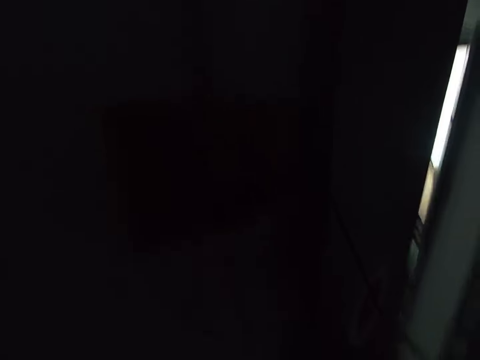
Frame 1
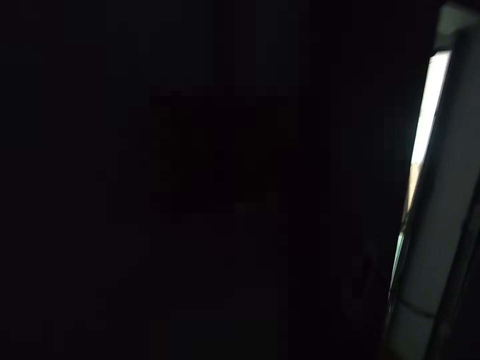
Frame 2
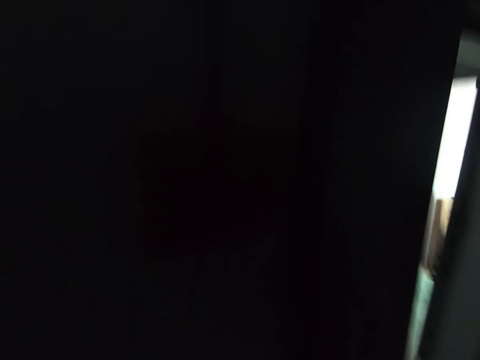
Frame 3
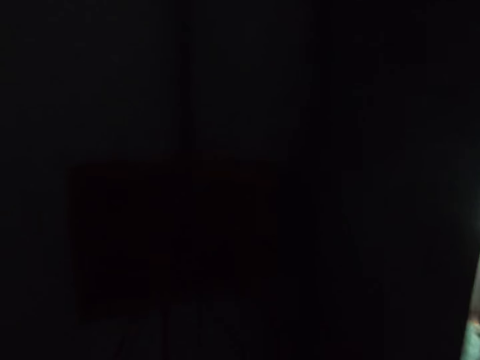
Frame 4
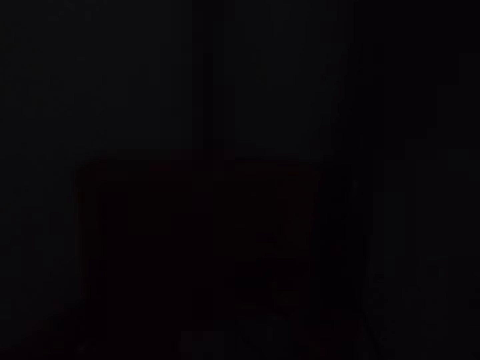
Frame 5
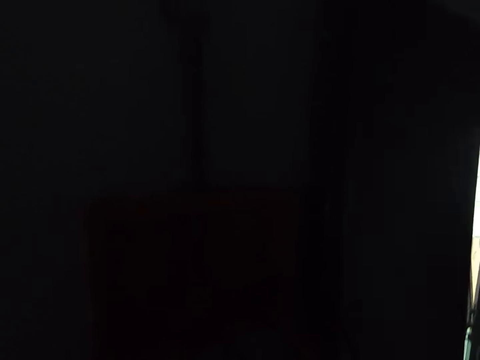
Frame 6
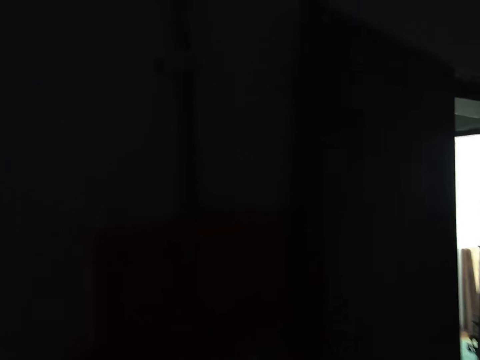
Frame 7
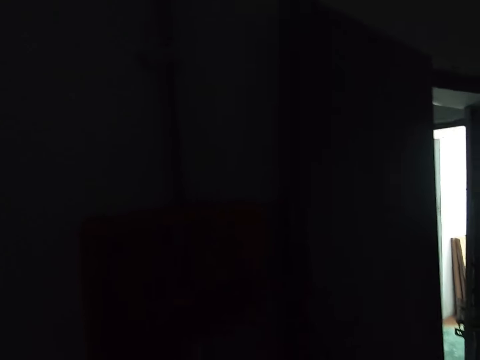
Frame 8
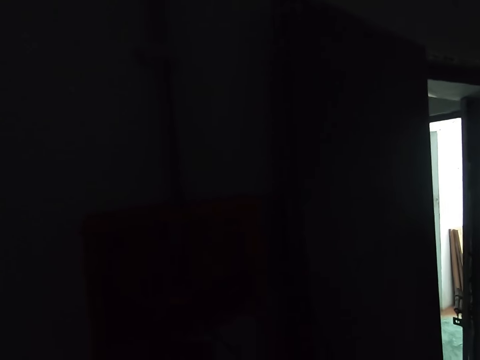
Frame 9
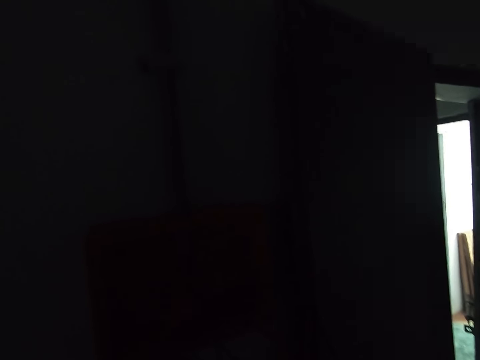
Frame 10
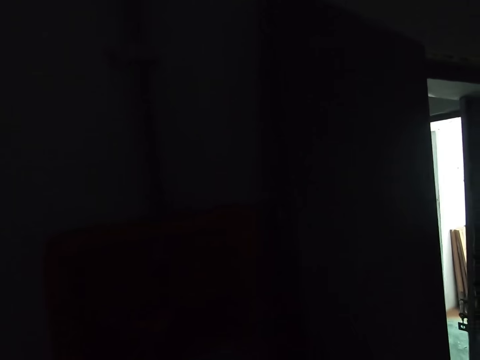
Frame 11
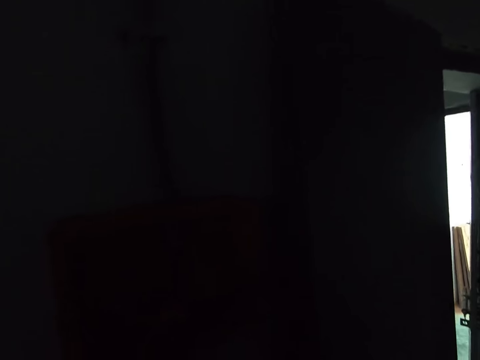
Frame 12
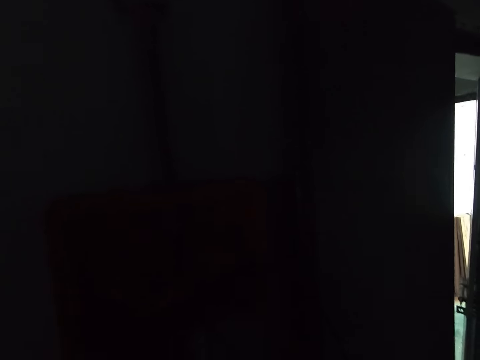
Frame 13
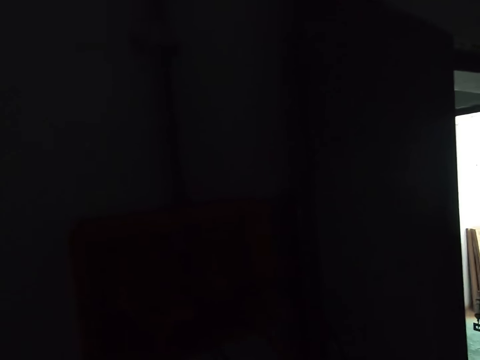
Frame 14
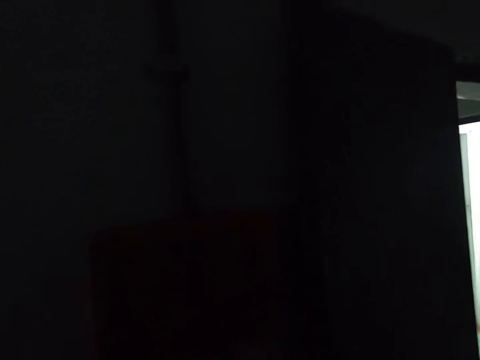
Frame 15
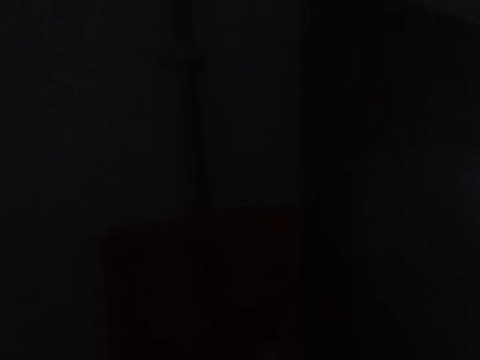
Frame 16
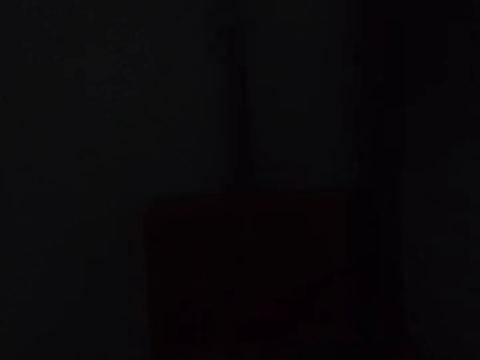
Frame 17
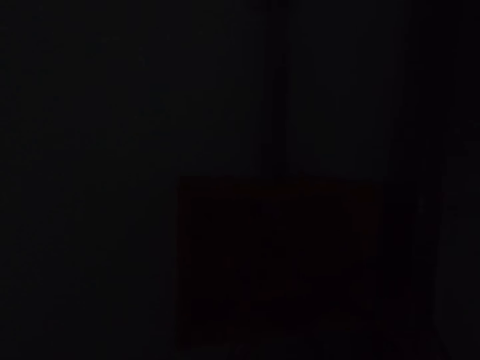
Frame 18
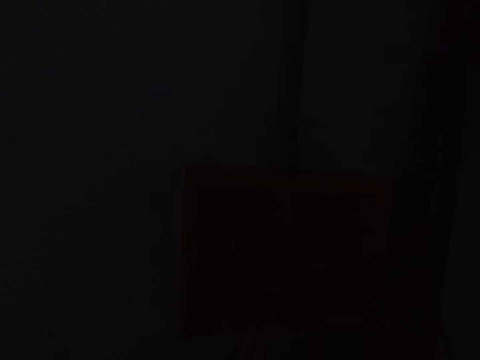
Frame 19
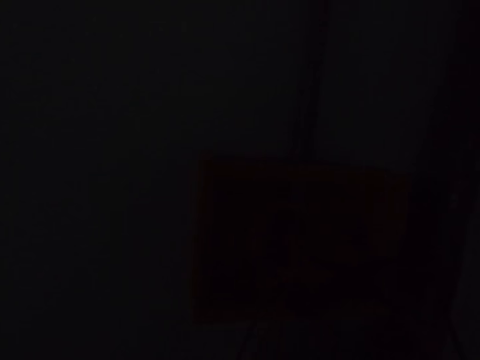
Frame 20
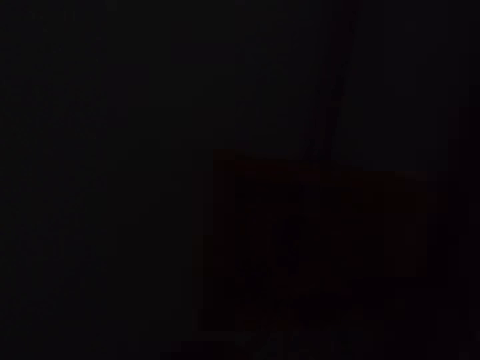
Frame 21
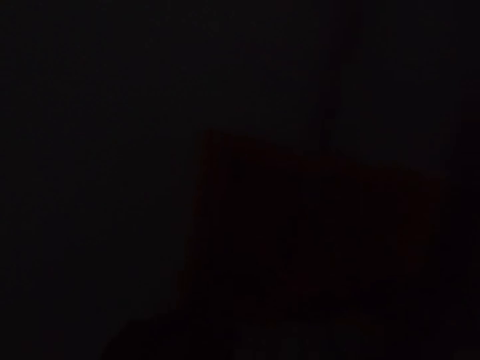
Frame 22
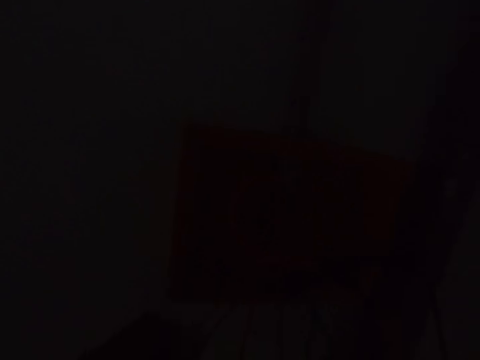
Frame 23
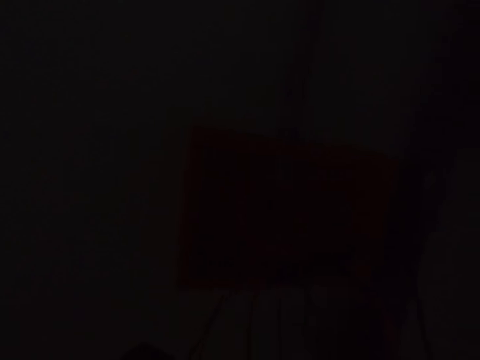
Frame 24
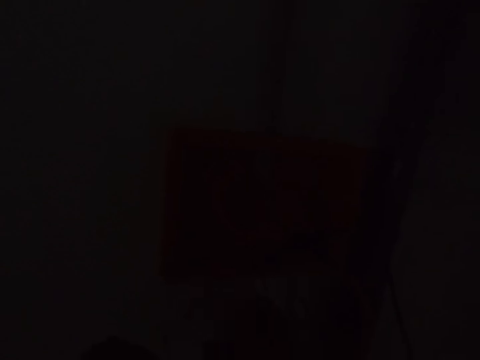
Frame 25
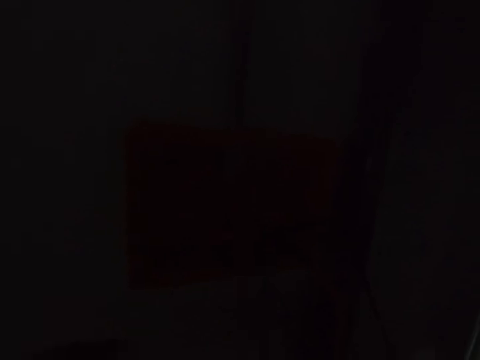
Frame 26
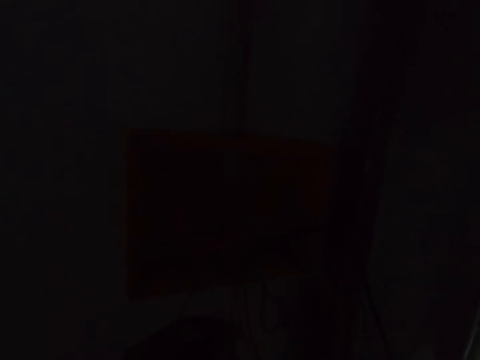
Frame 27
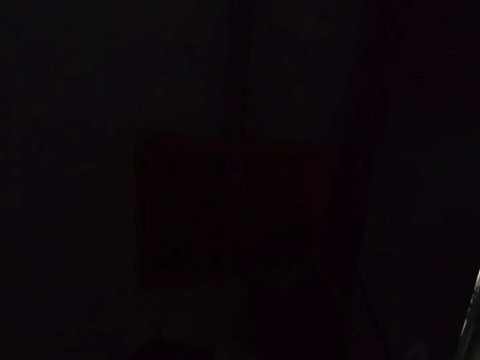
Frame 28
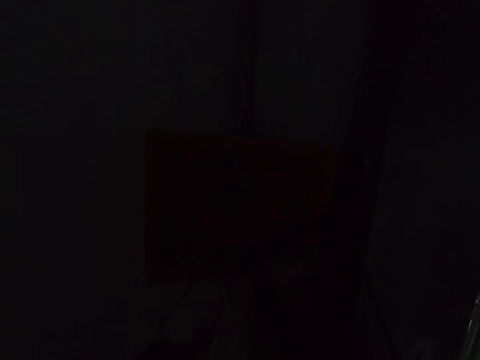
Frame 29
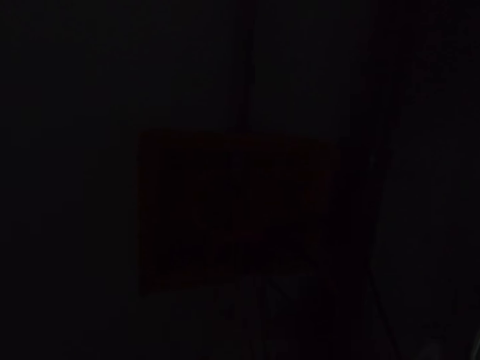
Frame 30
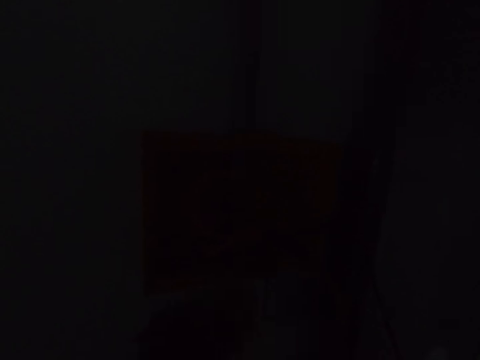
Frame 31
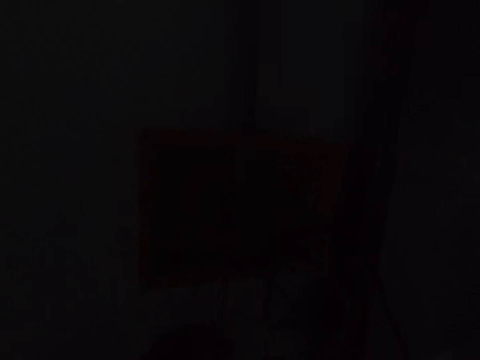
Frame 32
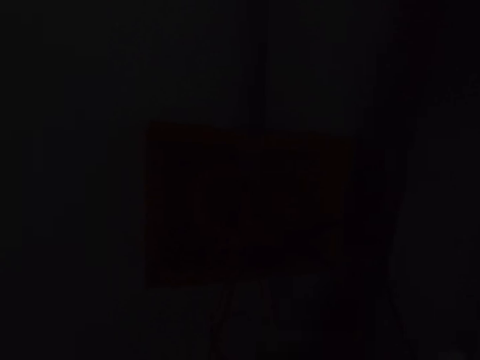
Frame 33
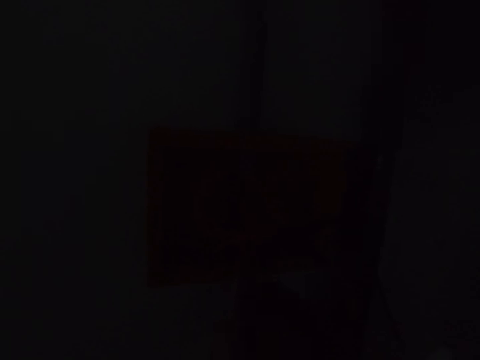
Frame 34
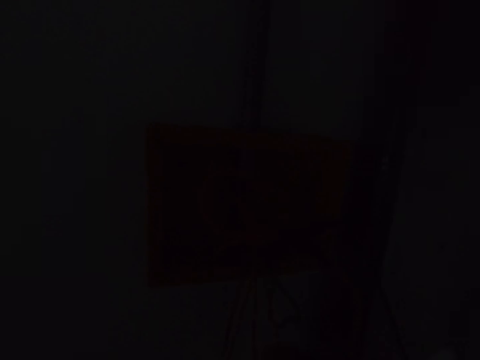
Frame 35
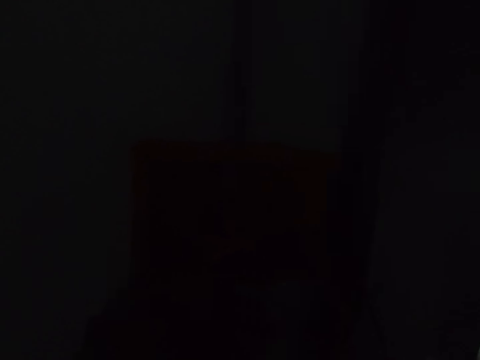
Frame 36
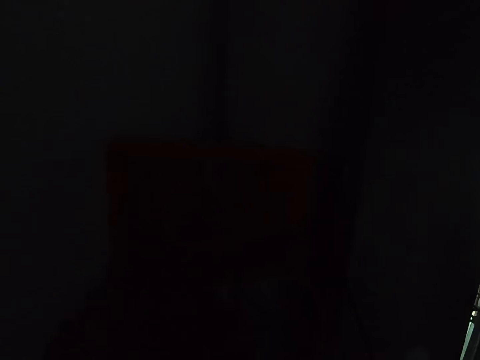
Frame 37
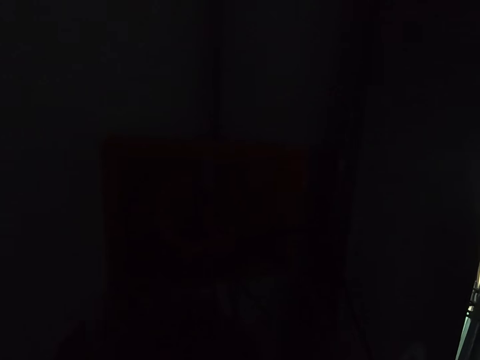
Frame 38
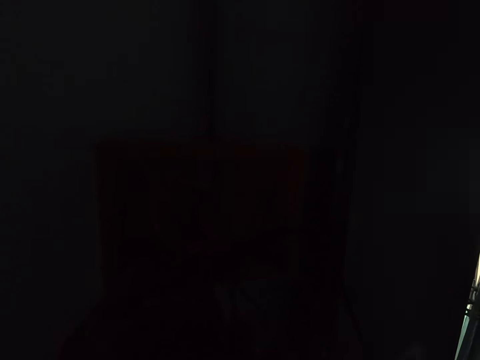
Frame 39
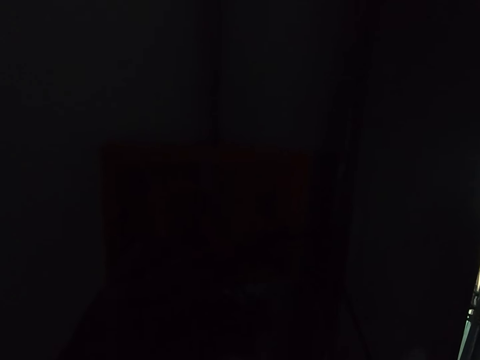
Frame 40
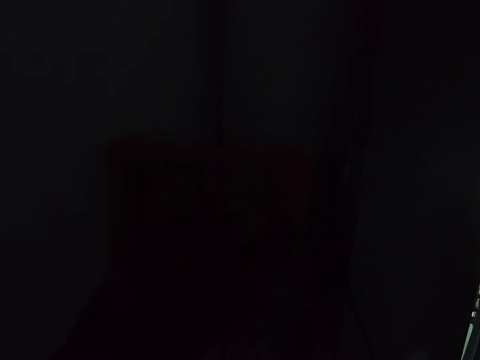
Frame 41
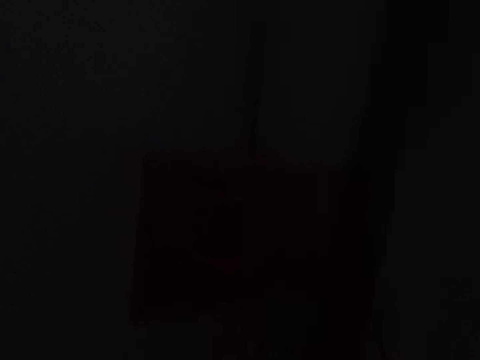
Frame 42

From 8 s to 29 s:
The camera wearer stands in front of the meter box. They hold cables on the electric box. They cut electric cables. They sharpen an electric cable.

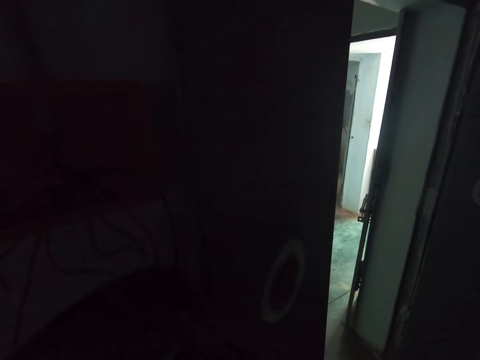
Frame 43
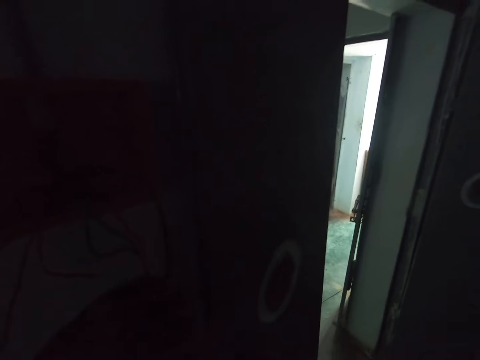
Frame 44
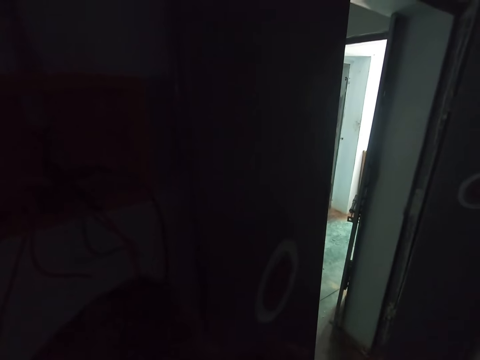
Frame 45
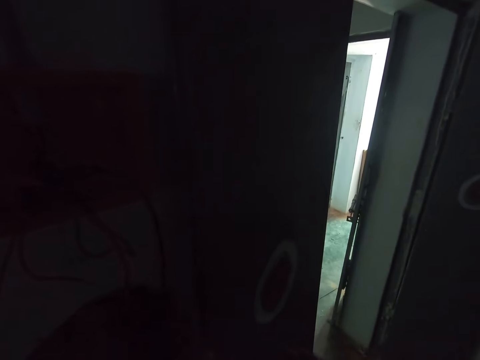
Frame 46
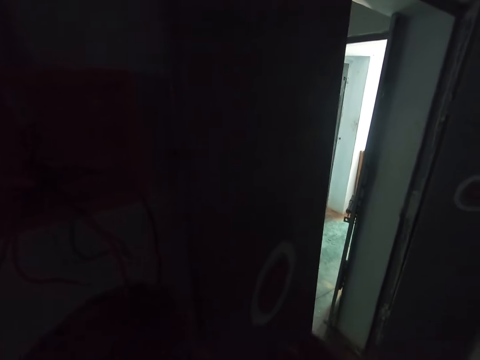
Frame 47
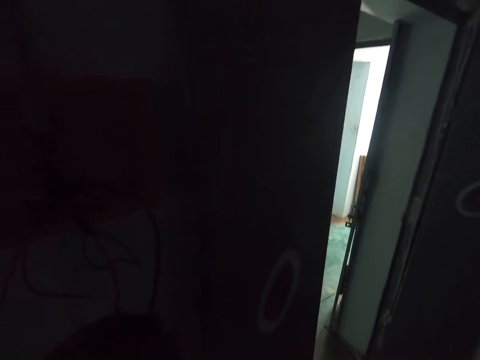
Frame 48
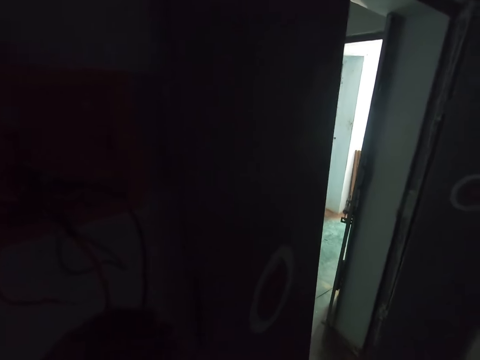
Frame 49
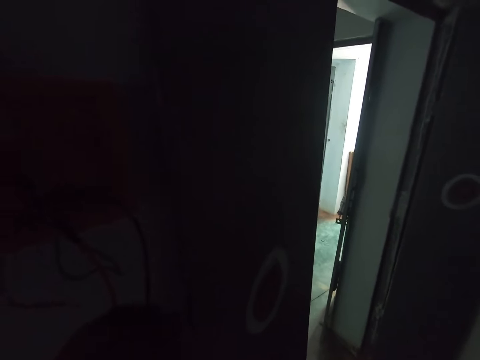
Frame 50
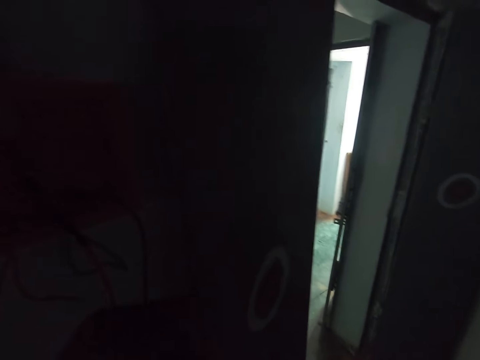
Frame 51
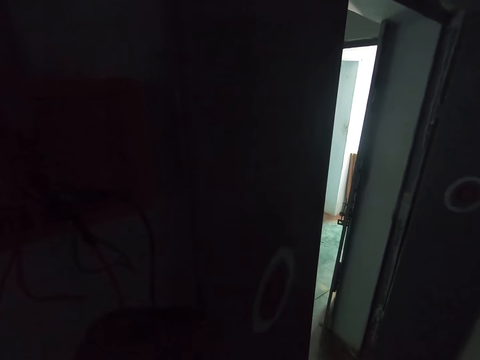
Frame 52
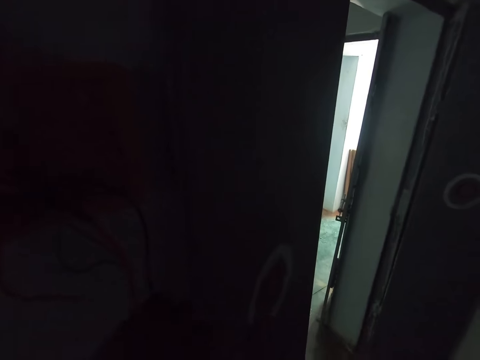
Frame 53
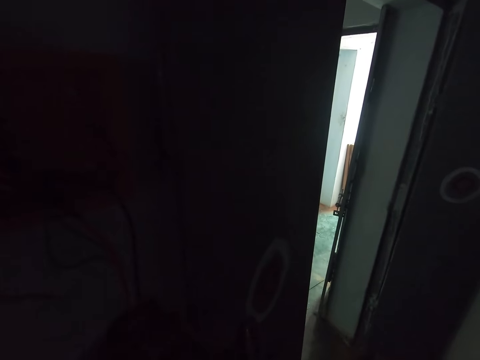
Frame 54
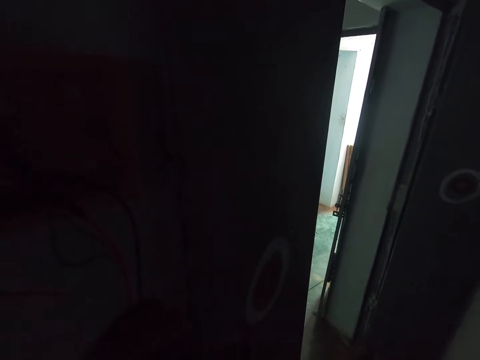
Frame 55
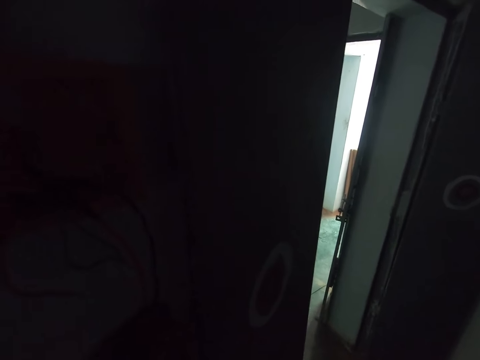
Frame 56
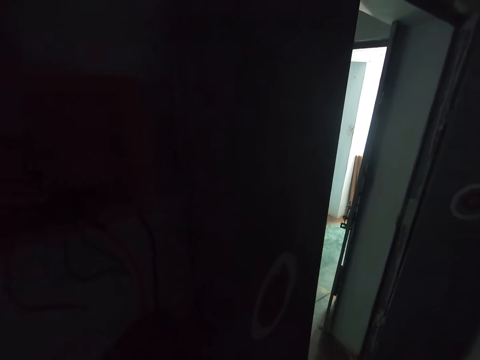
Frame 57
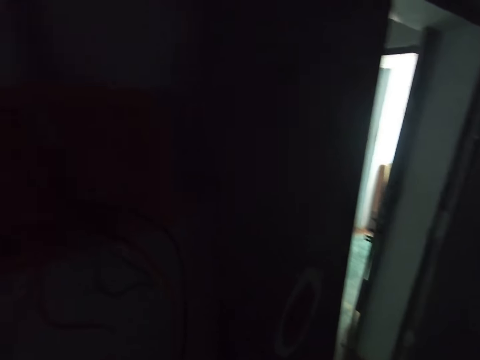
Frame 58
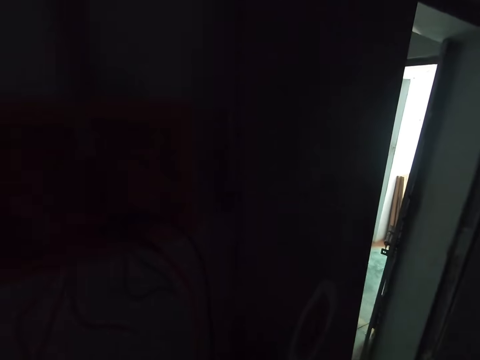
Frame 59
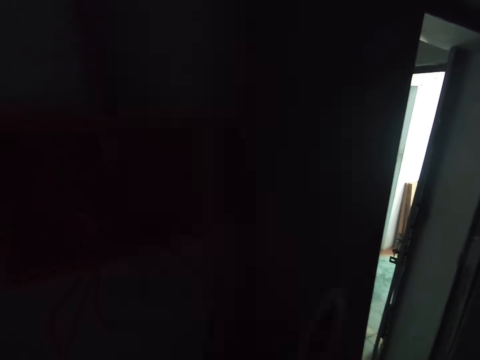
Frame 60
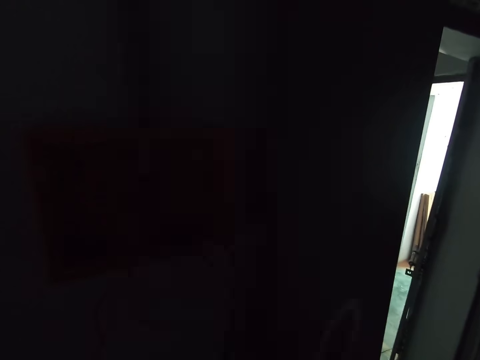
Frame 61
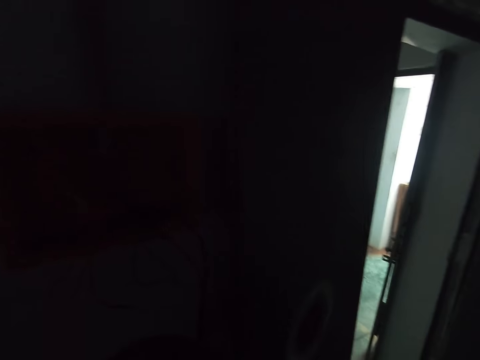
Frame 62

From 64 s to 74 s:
The camera wearer converses with a man.
